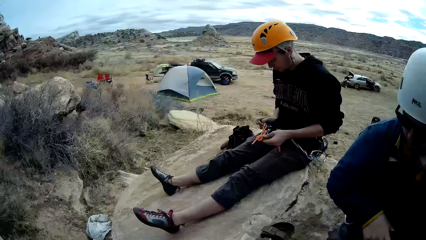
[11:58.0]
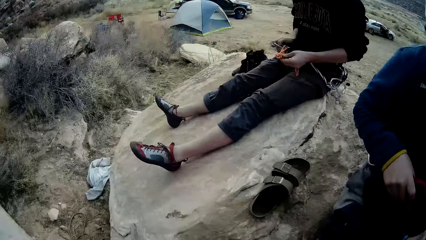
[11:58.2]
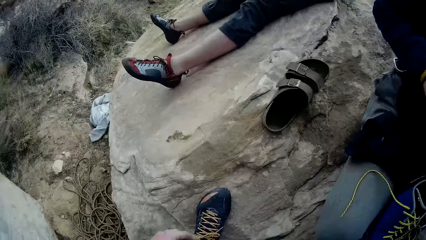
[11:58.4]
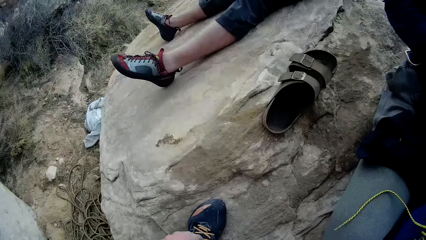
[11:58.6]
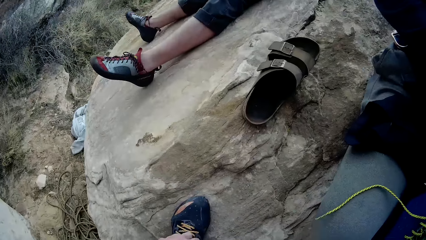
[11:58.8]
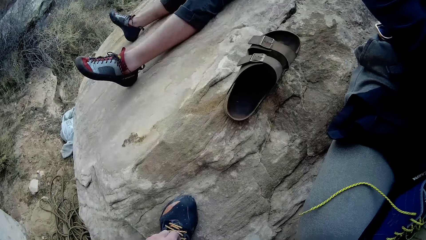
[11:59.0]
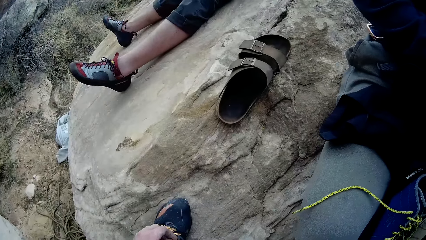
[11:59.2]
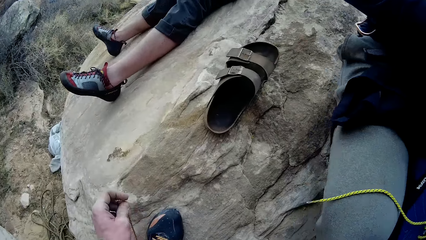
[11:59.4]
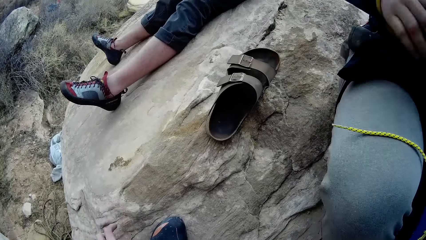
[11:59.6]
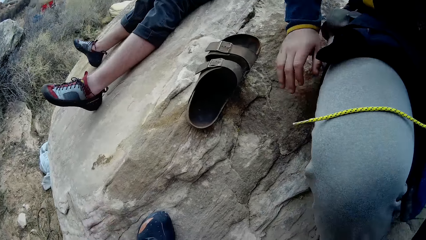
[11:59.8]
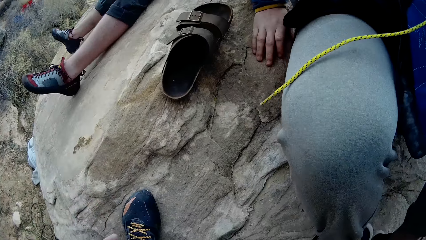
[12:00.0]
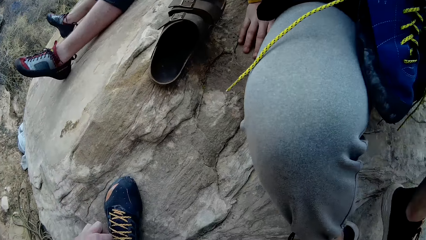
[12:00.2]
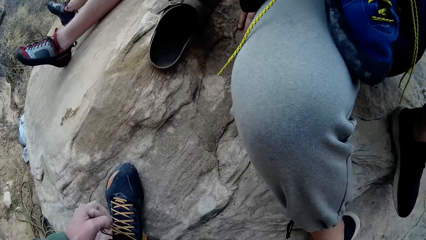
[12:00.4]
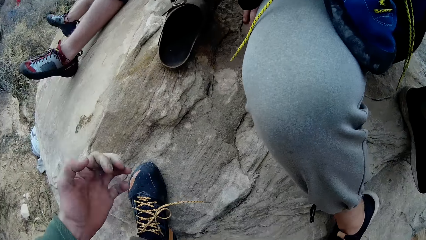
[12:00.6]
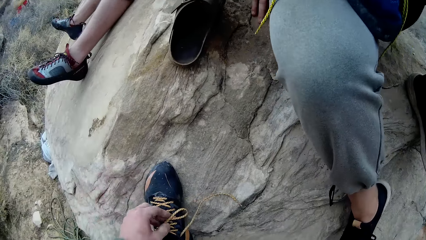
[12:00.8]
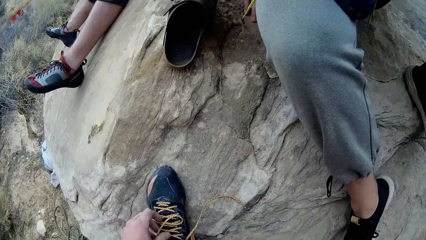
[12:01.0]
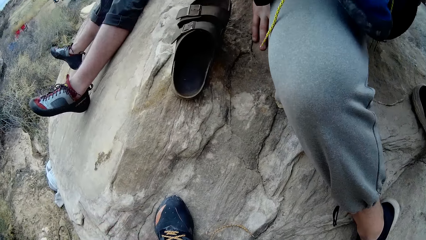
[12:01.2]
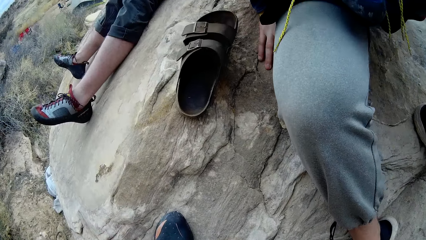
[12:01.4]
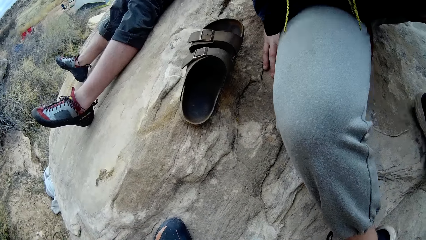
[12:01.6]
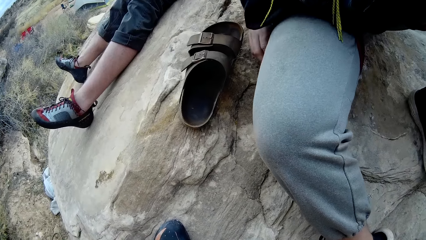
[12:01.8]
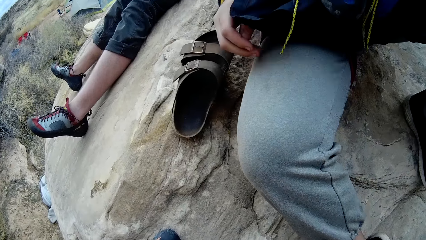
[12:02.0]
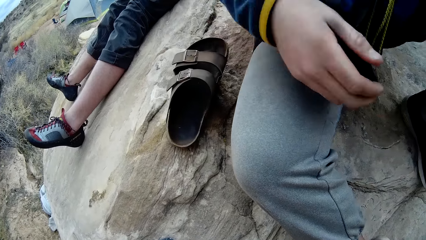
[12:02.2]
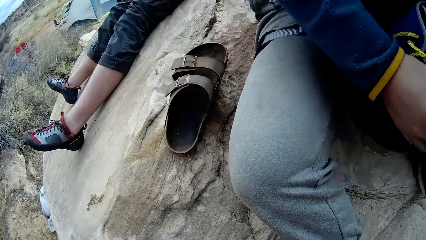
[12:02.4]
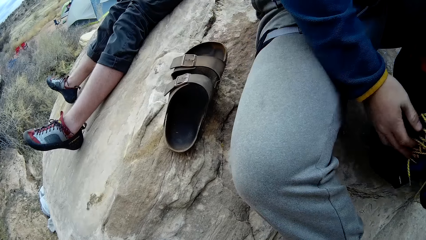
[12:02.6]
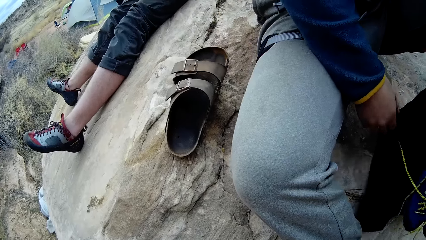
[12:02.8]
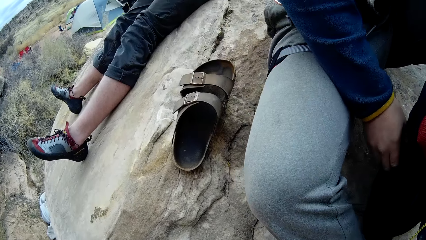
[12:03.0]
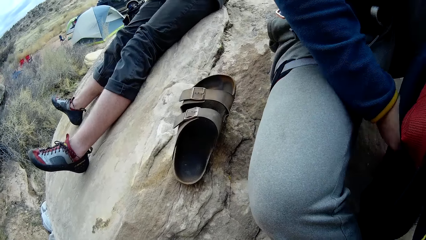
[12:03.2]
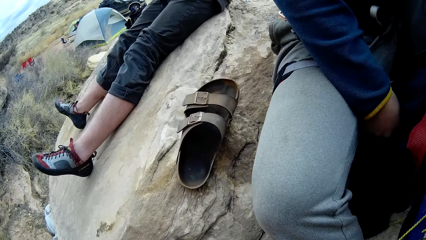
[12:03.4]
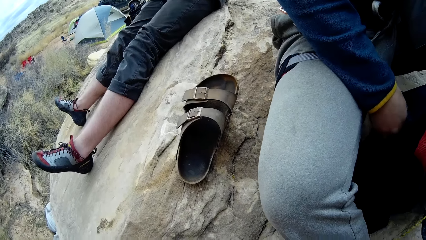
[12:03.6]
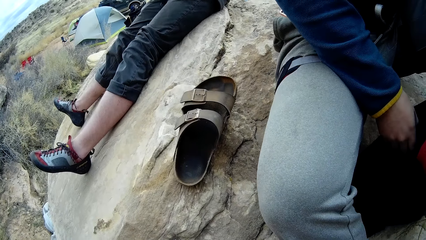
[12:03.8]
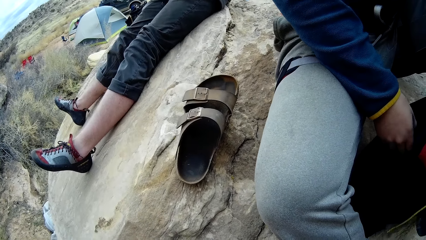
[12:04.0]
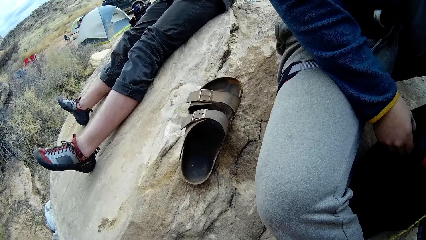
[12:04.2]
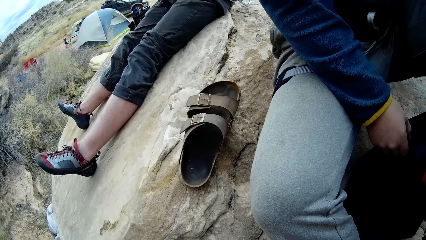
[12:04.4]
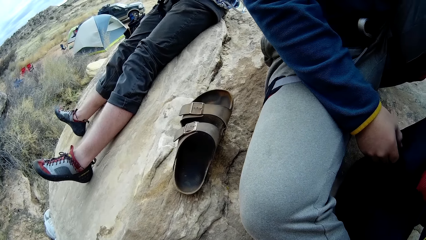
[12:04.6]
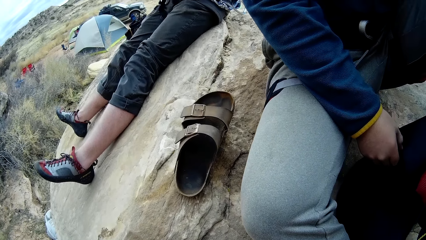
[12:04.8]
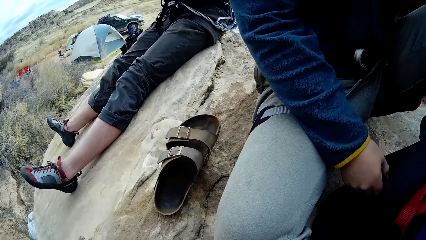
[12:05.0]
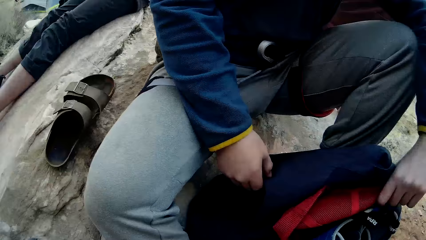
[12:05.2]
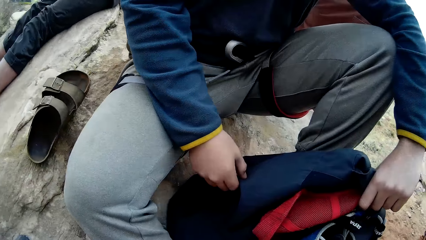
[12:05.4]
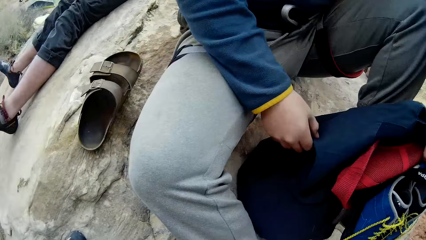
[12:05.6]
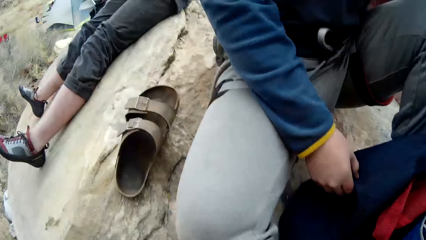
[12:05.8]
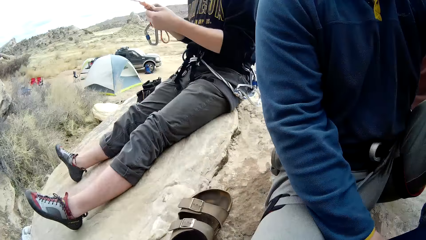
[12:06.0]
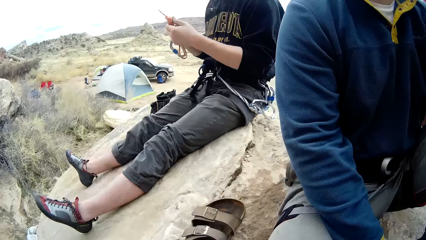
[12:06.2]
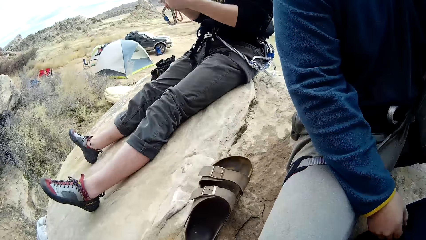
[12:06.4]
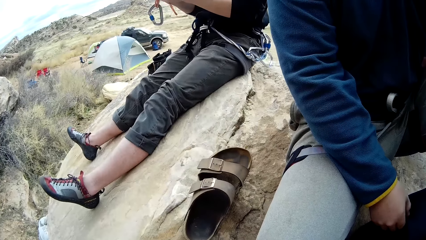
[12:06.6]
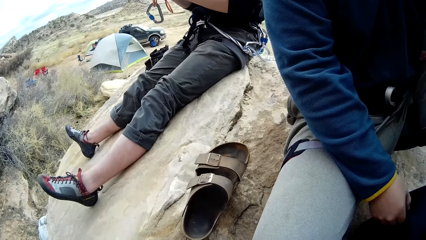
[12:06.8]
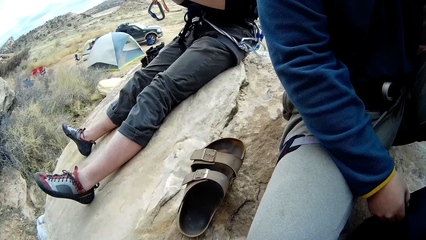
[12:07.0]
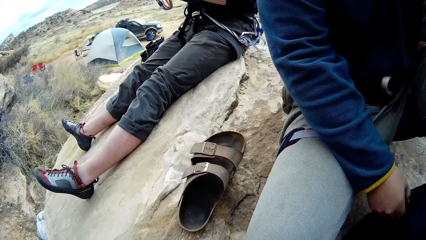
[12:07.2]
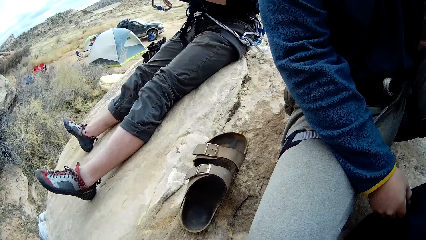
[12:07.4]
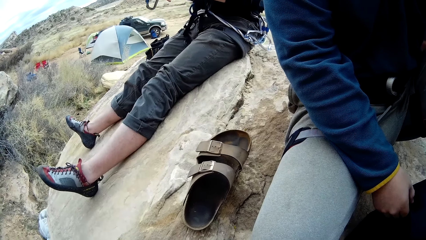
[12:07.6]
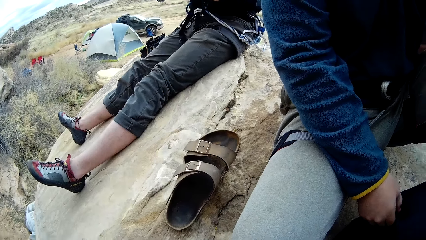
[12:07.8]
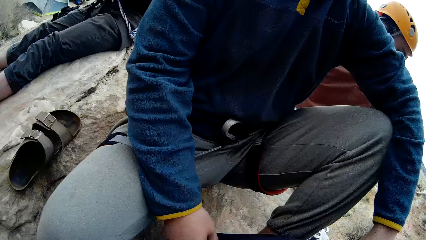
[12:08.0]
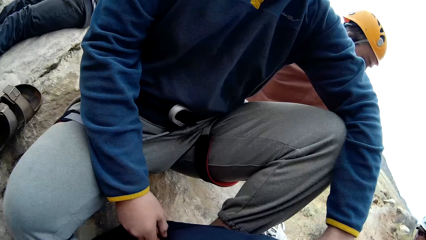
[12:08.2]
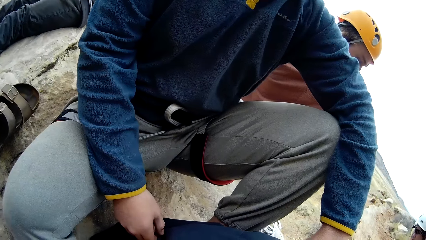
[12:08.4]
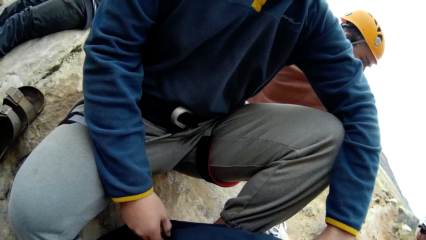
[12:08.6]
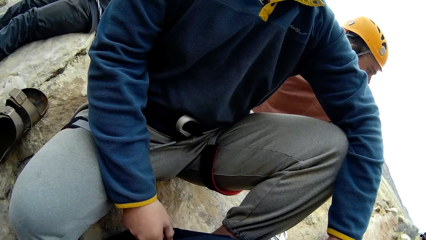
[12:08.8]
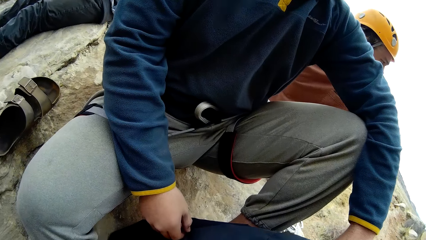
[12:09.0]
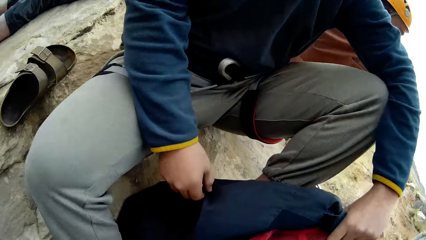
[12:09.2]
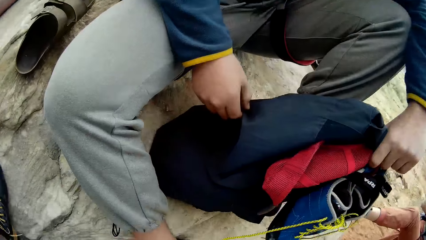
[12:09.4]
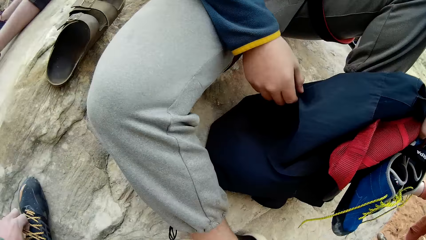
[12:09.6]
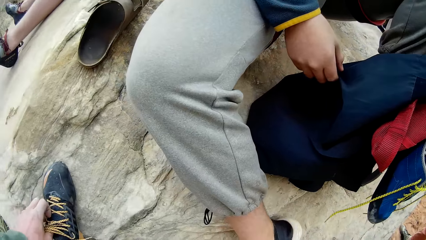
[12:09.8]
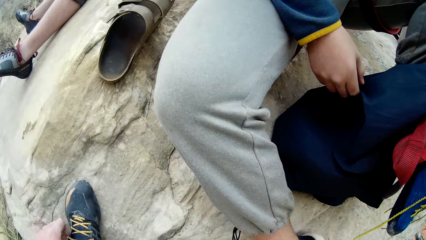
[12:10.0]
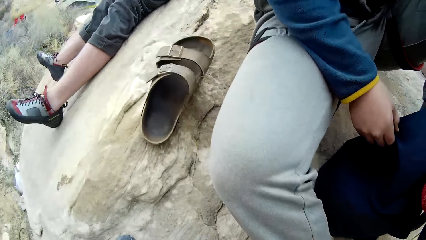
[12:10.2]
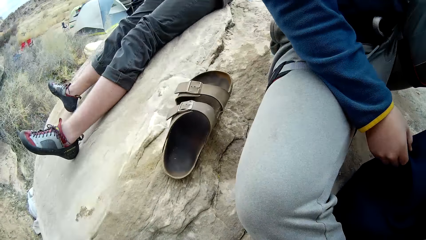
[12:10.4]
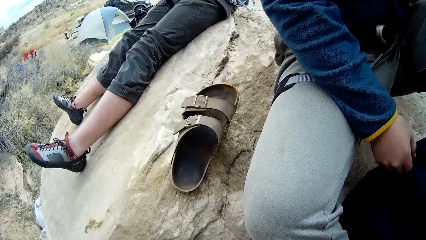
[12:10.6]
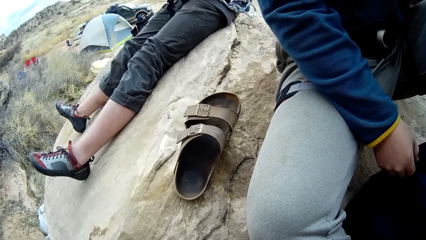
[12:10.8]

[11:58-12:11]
A man moves on the rock. The camera wearer loosens his shoe lace. He looks around.
